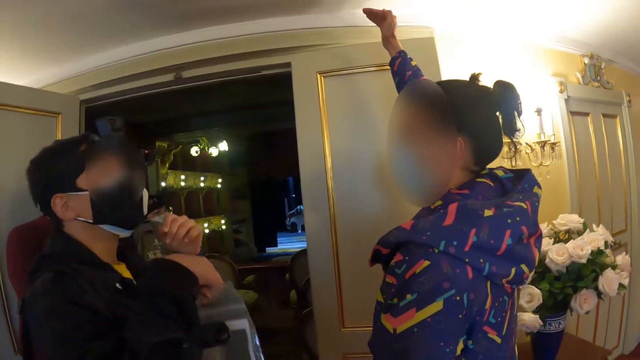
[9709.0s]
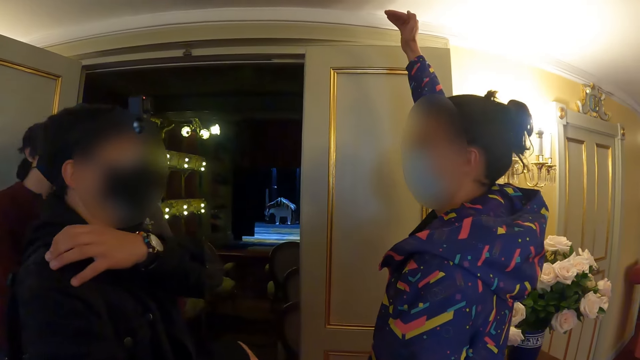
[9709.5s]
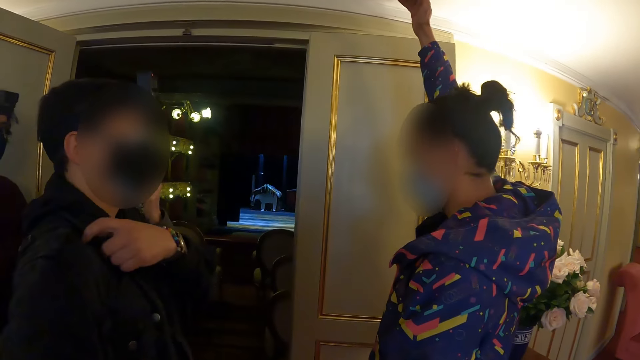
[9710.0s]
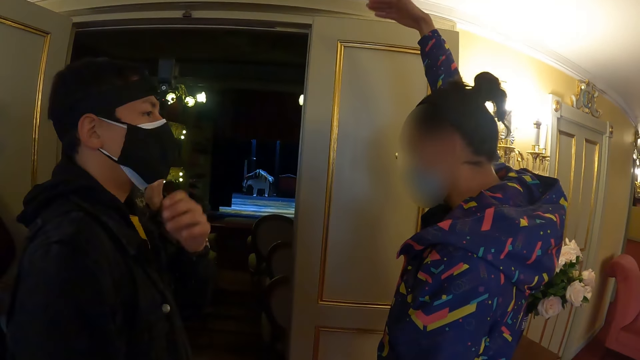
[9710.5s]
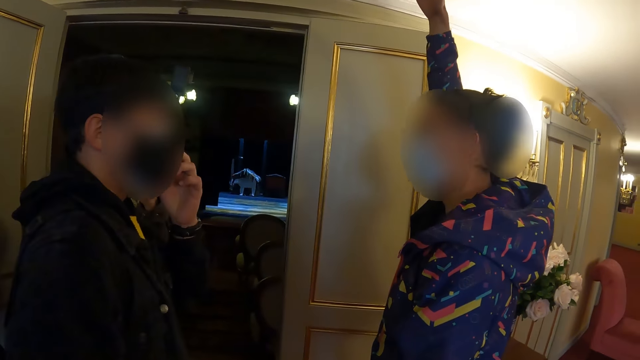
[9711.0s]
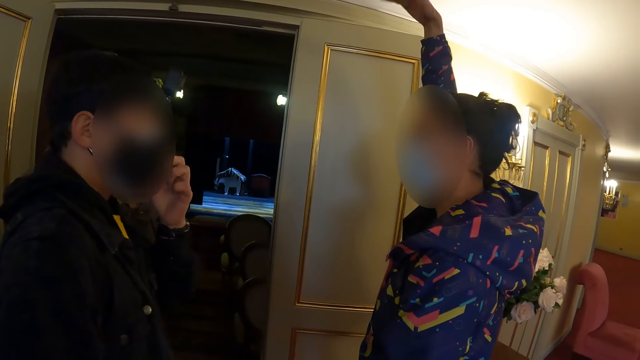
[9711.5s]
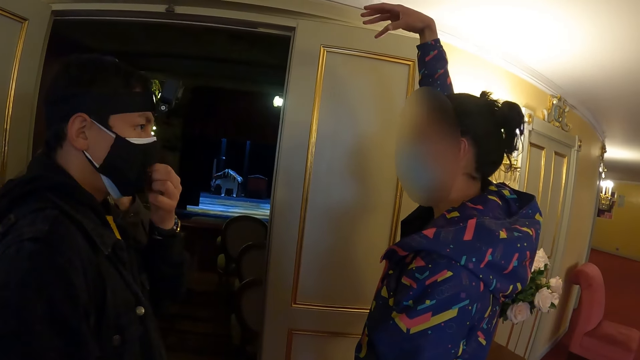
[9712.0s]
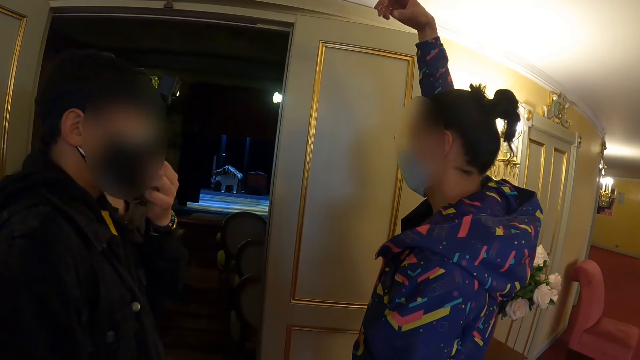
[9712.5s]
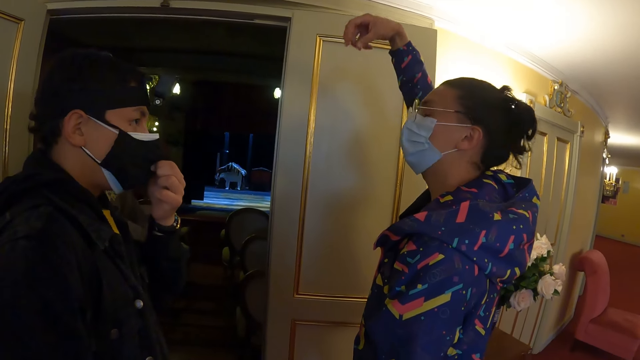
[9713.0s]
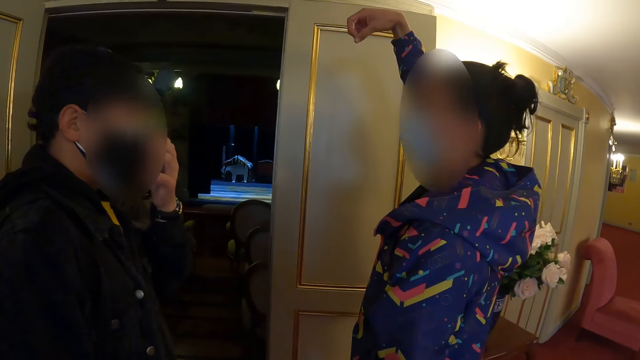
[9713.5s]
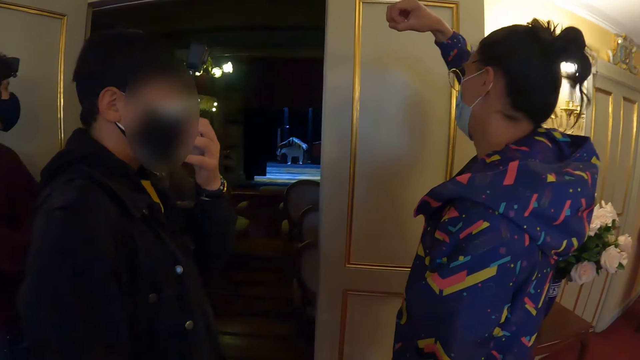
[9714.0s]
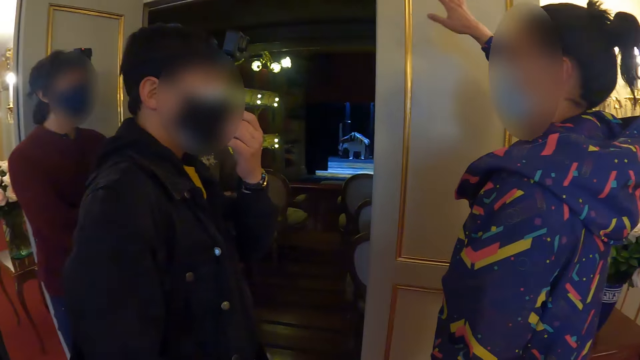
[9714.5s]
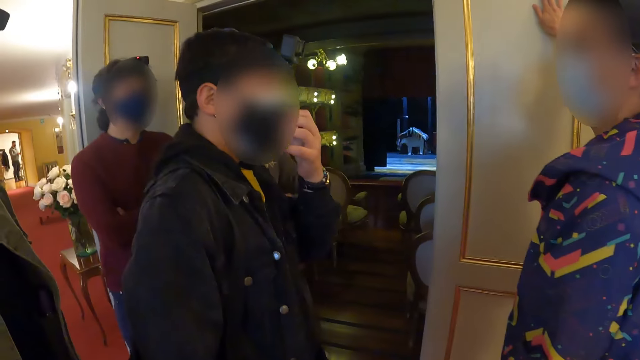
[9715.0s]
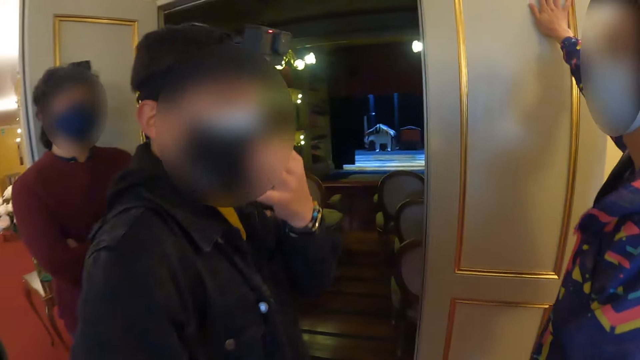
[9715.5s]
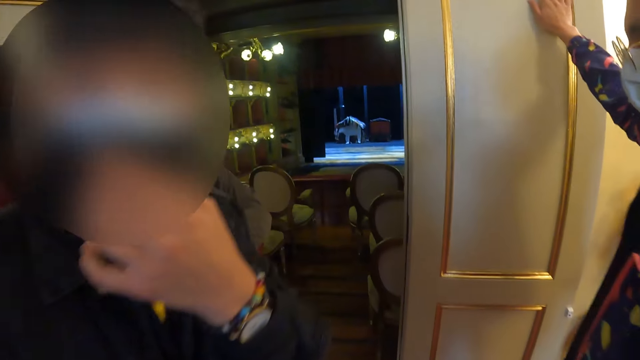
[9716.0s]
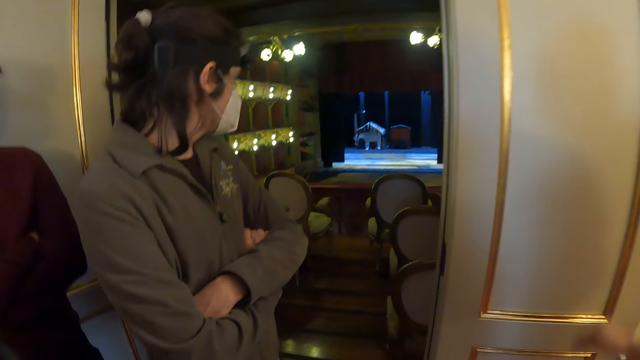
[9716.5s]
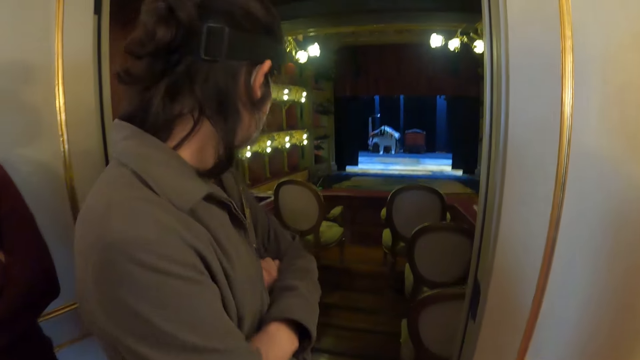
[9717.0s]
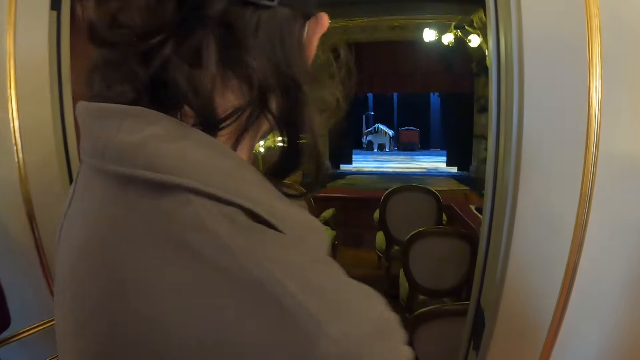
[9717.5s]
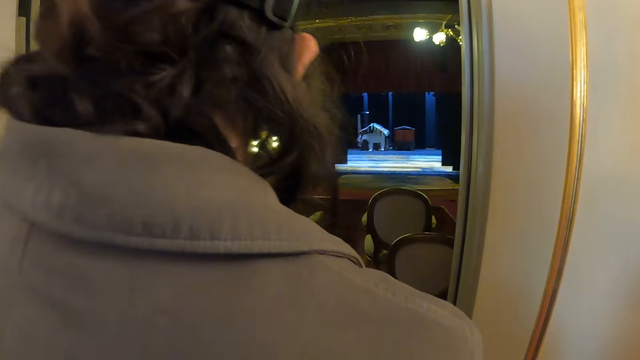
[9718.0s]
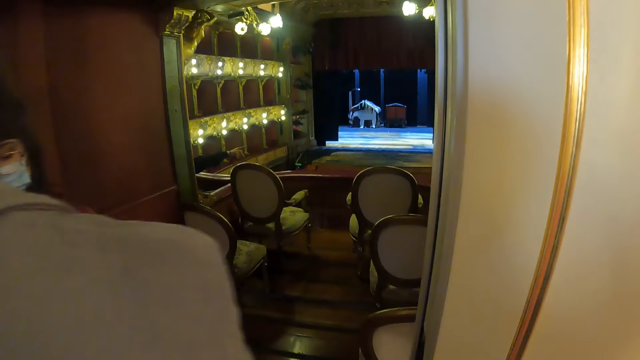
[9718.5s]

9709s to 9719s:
The camera wearer walks towards the room.

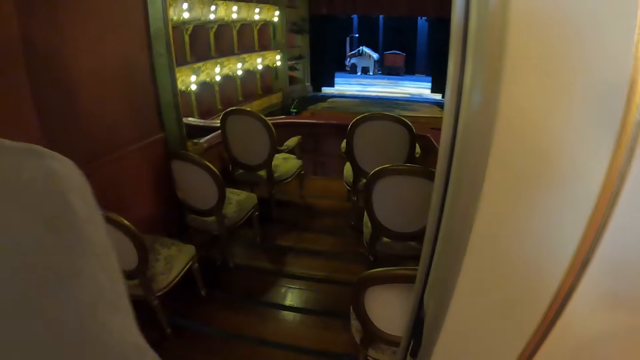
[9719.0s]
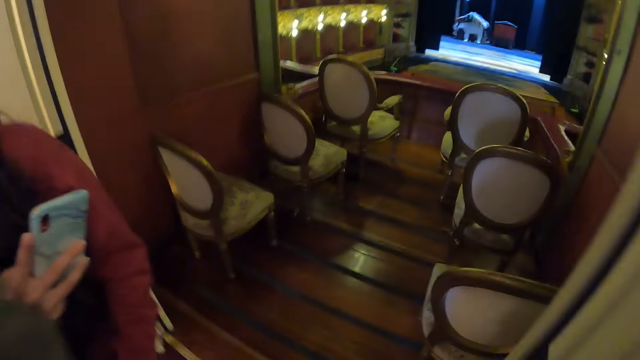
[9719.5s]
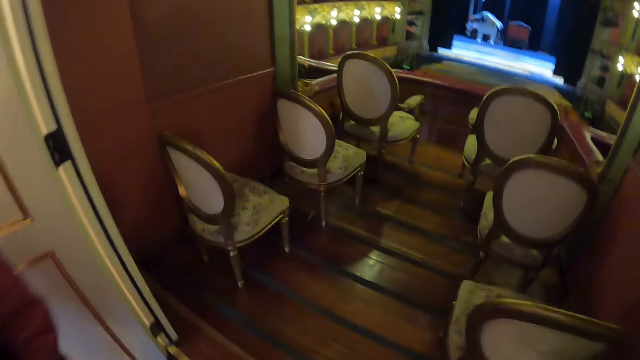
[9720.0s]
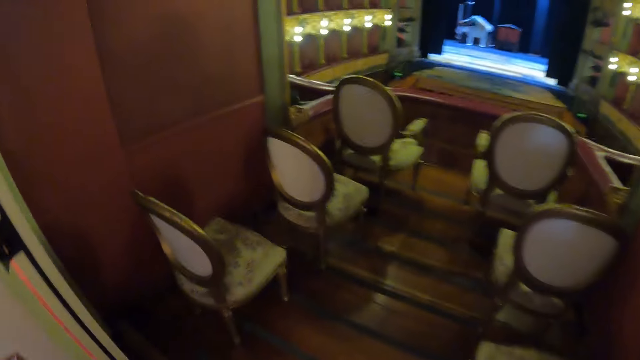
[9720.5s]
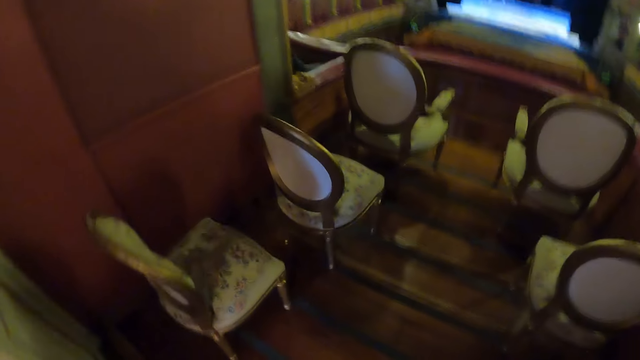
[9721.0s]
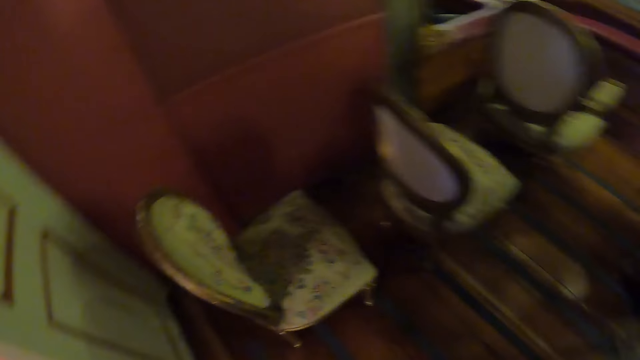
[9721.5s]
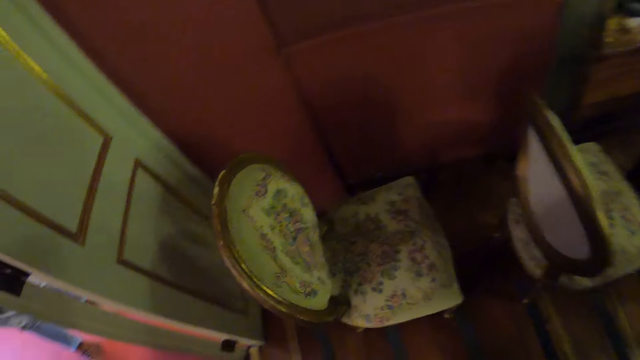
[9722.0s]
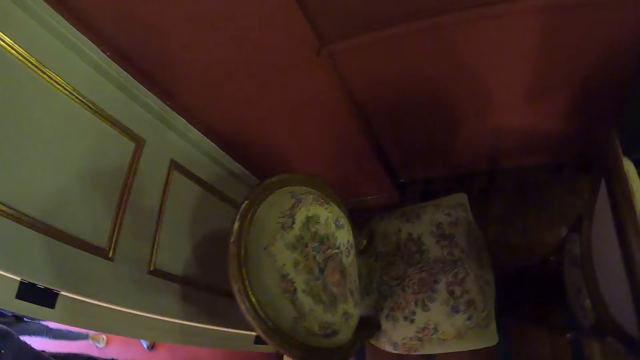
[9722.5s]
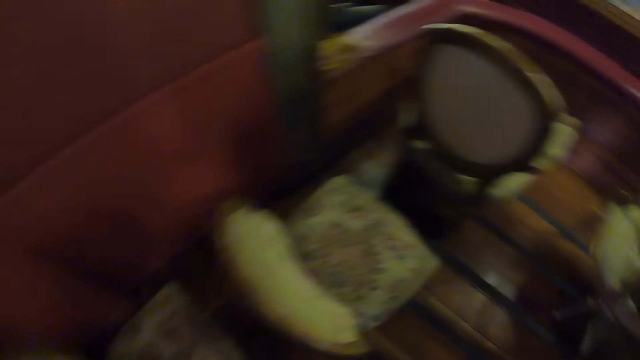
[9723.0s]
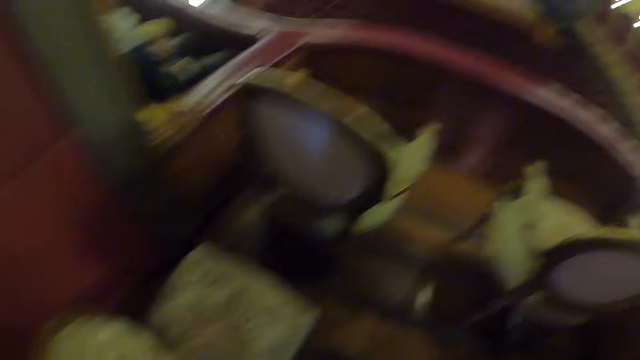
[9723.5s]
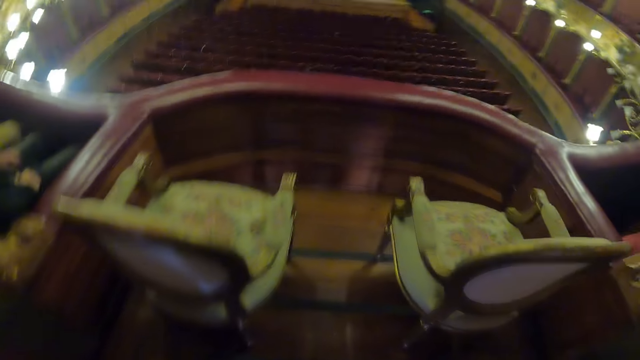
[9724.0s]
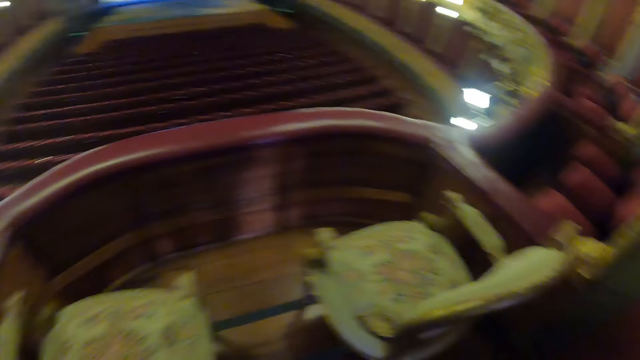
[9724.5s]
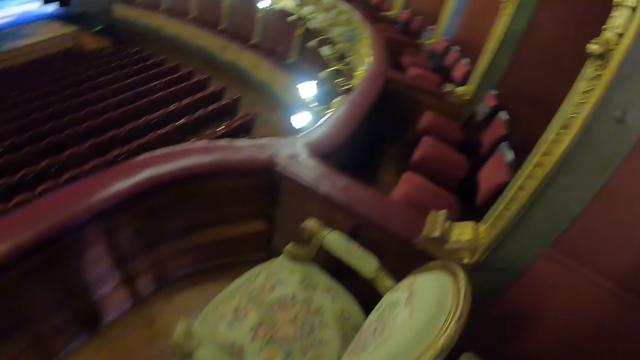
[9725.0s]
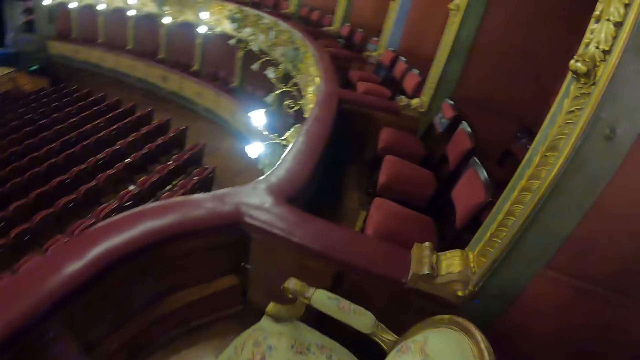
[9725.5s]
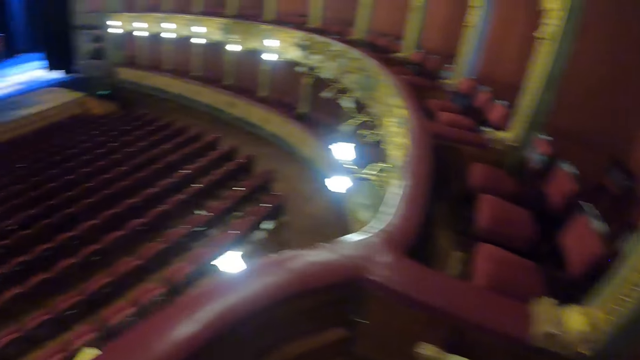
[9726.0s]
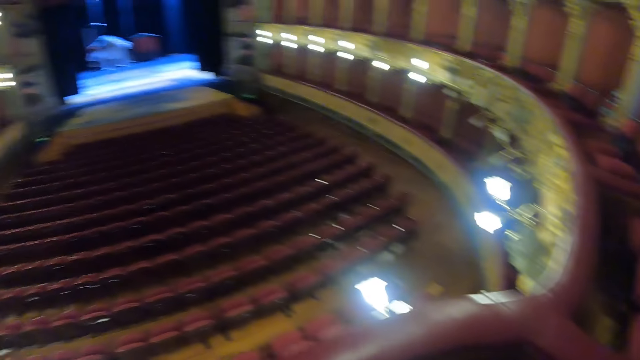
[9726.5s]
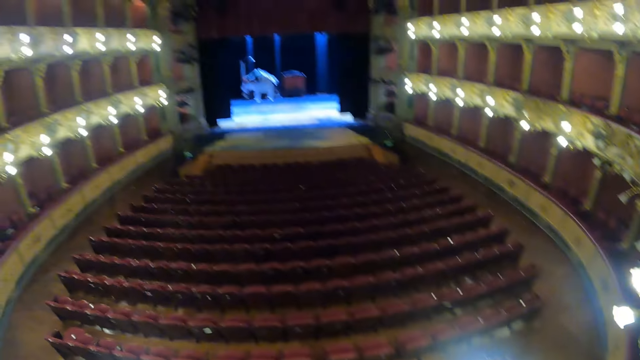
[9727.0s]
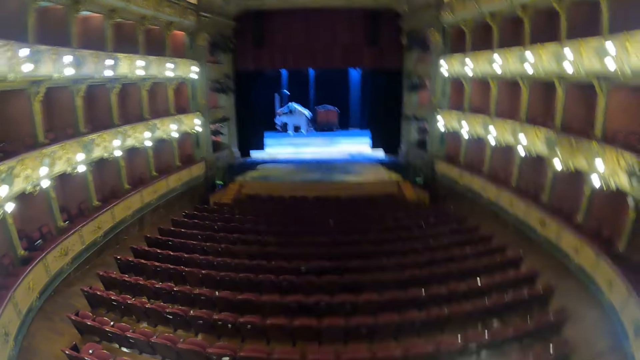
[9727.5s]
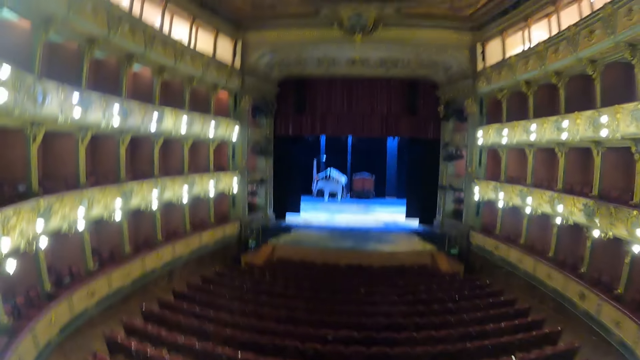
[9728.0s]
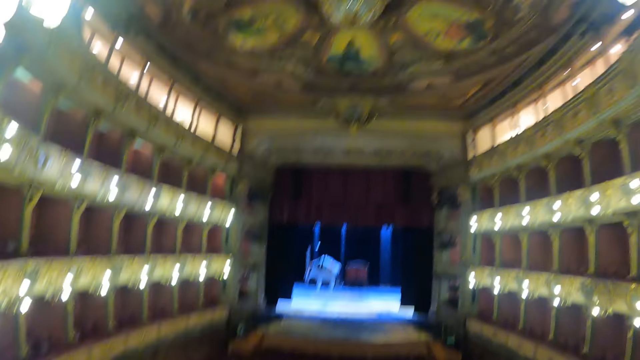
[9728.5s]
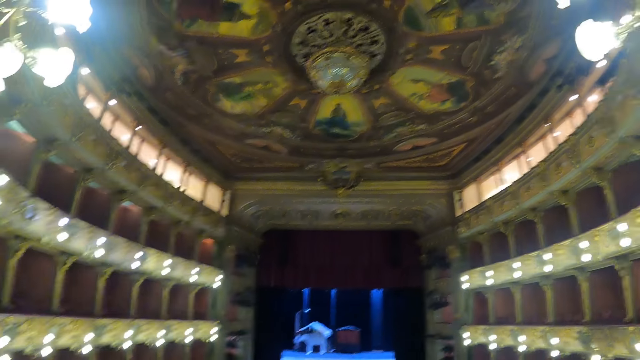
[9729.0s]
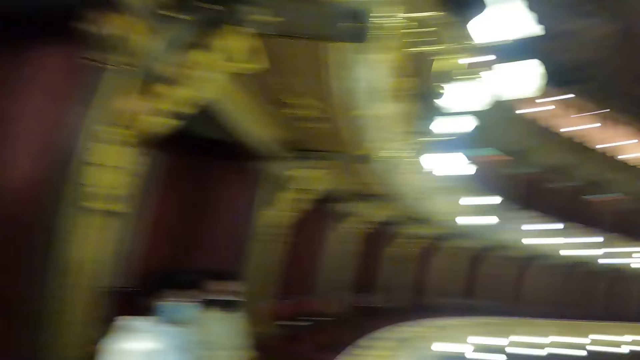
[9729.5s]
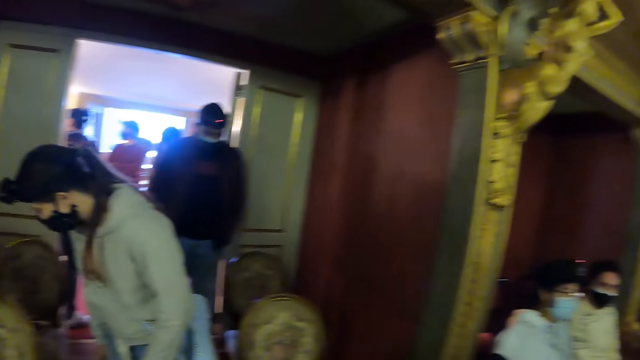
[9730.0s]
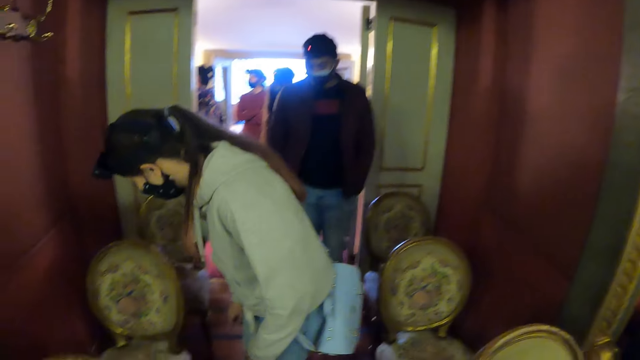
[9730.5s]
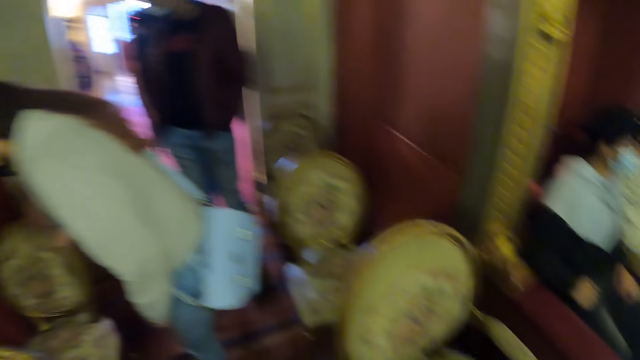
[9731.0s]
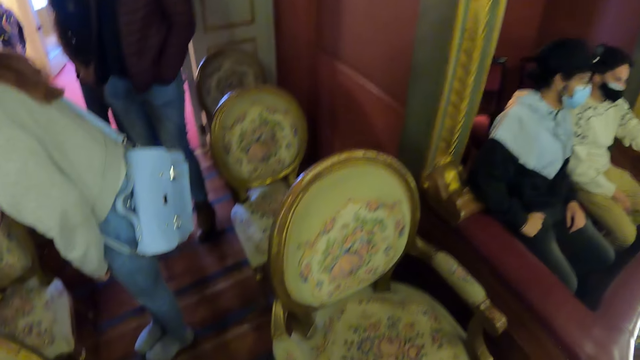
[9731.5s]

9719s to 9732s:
The camera wearer enters the theatre. They look at the chair. They walk in the room and look around the room. They look at a woman.
